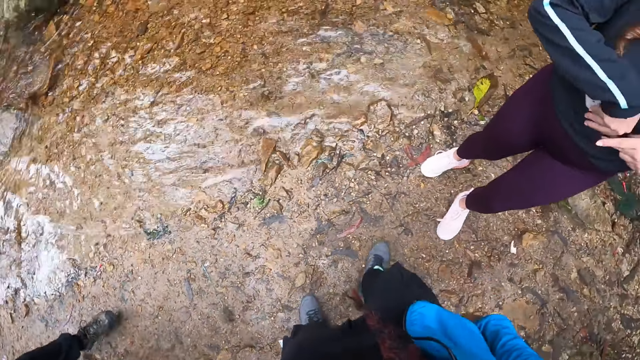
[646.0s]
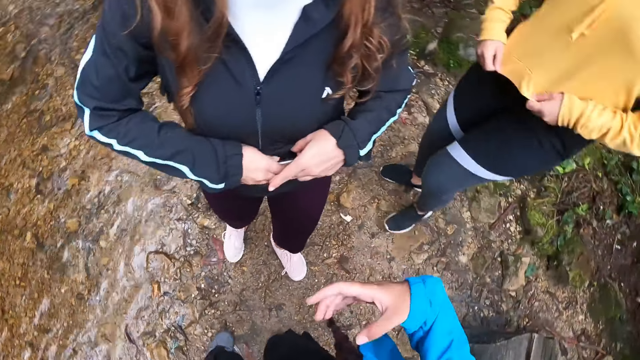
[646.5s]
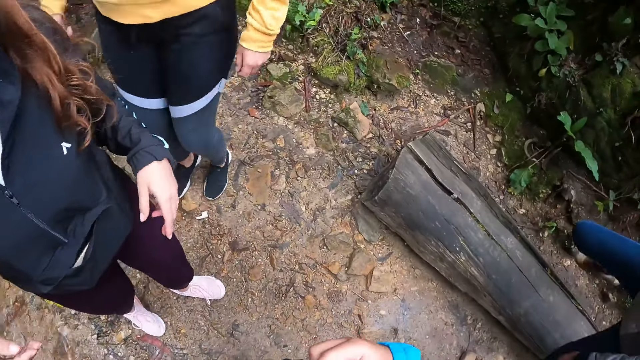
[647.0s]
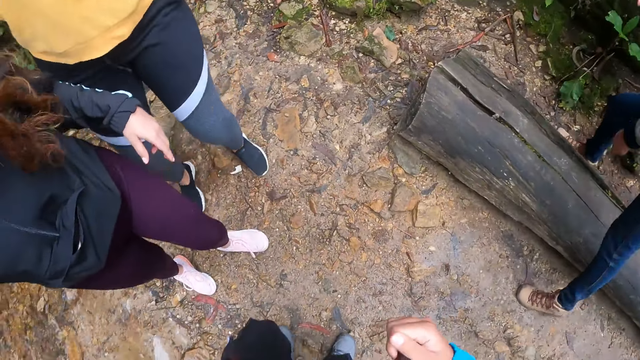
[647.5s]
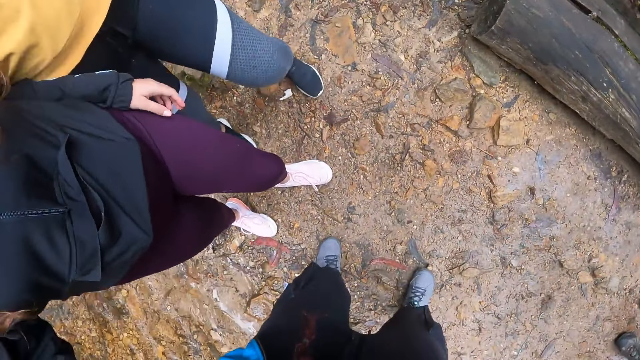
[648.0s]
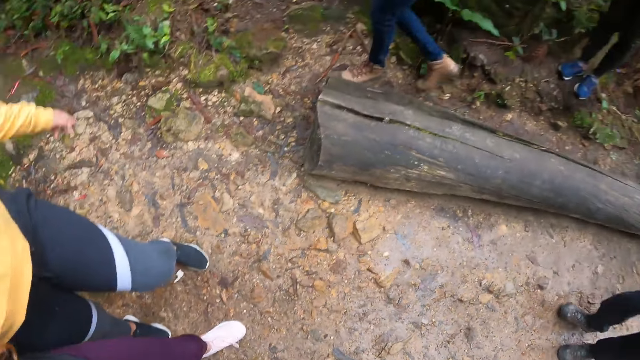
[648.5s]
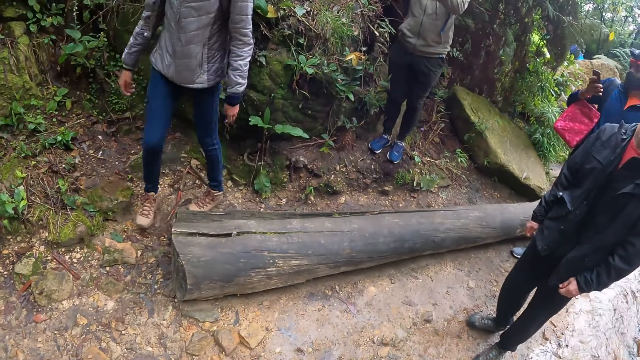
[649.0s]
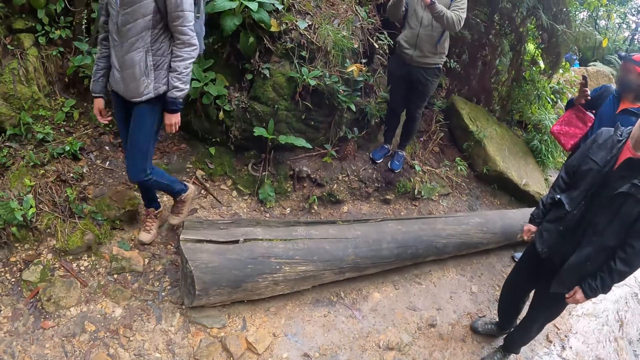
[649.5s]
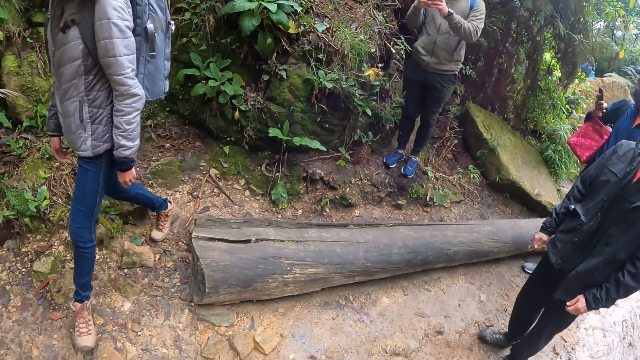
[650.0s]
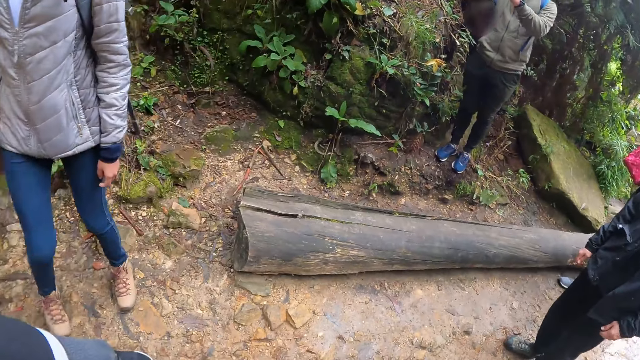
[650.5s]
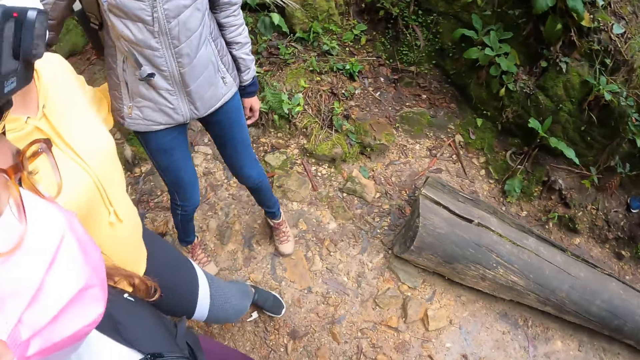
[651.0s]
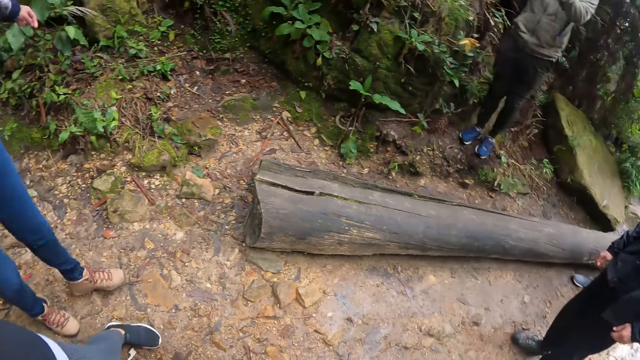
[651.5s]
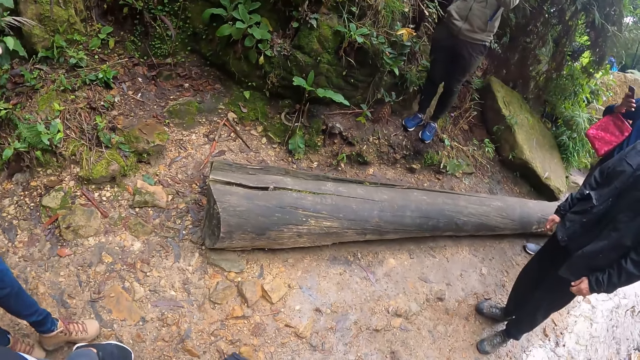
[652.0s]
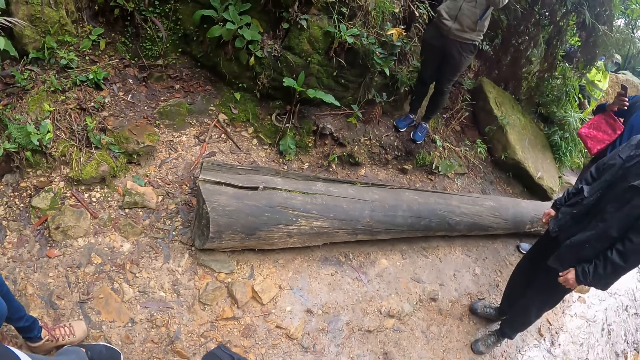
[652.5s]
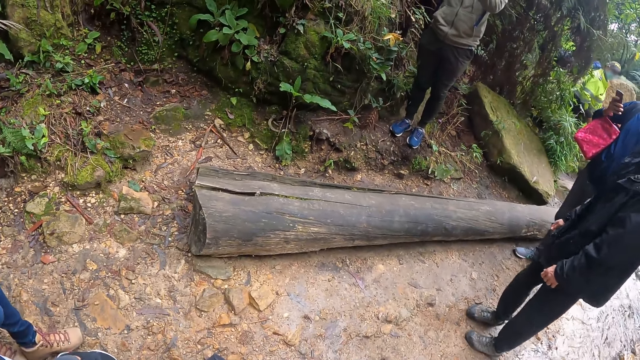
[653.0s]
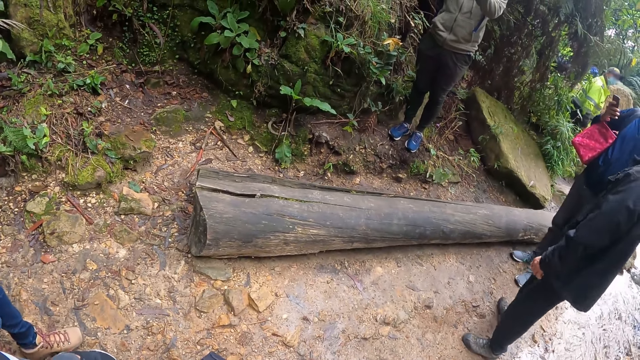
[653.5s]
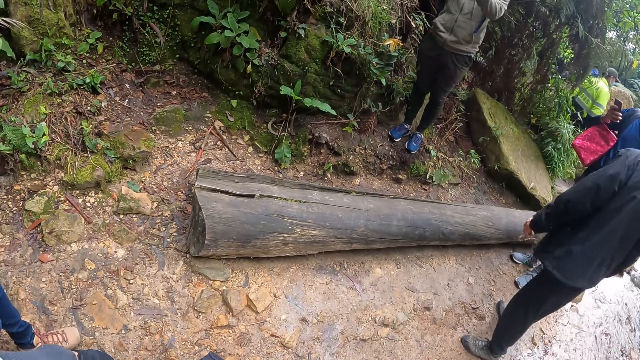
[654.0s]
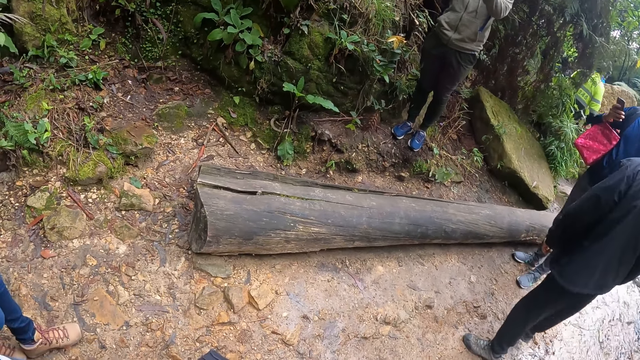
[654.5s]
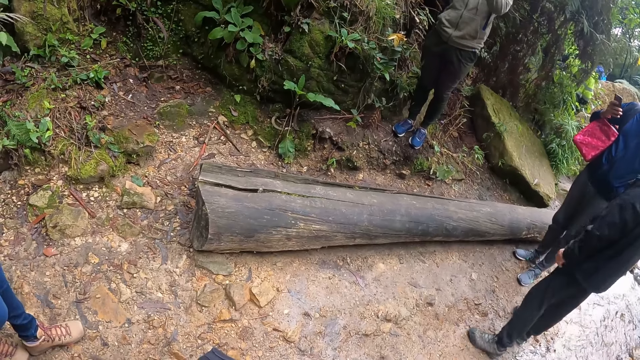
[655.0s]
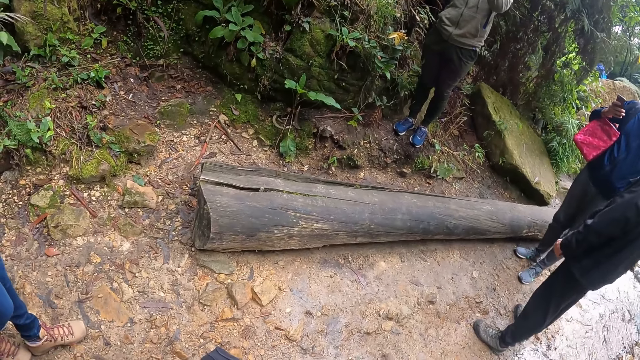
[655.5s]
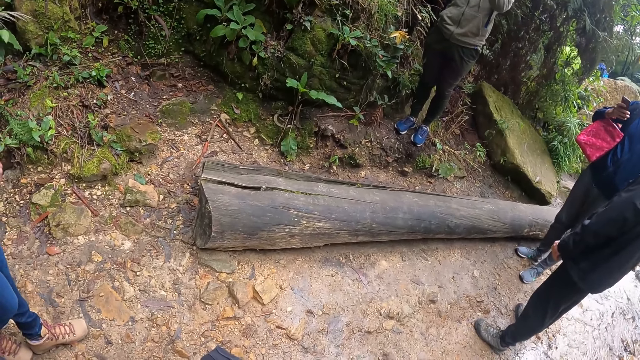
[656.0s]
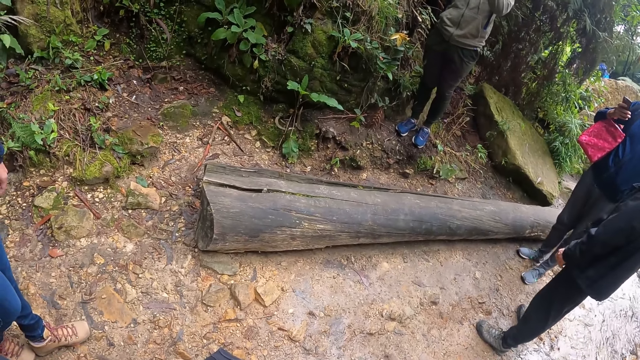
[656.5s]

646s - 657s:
The camera wearer touches a person. A woman tucks an envelope into a coat pocket with her right hand. The camera wearer looks around. A second person and a third person pose for a photo. The first person walks around. A fourth person takes a photo of the first person, the third person and the second person. A fifth person takes a photo. The camera wearer poses for pictures with the woman and two other women. The first person and the third person pose for a photo with the second person. A man takes pictures of the three women with the phone in his hands. A sixth person looks around. A seventh person looks around.

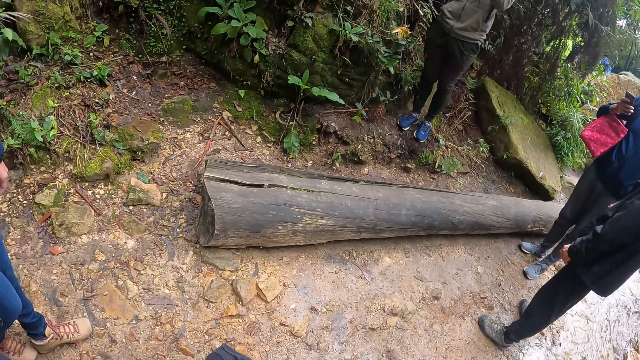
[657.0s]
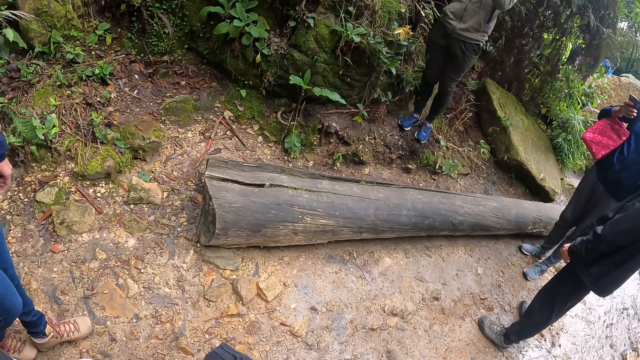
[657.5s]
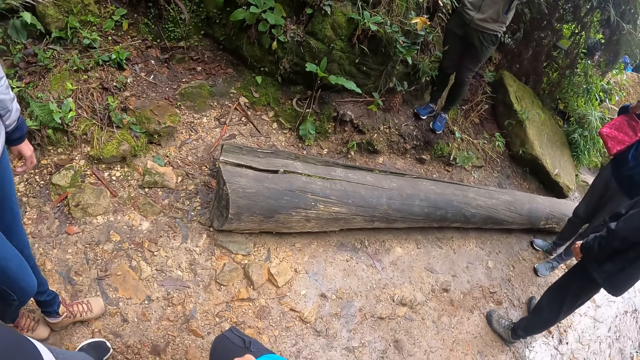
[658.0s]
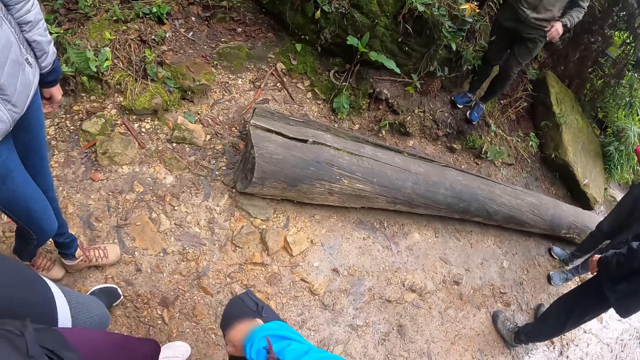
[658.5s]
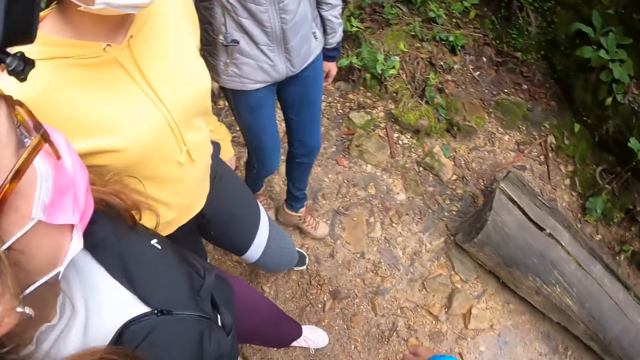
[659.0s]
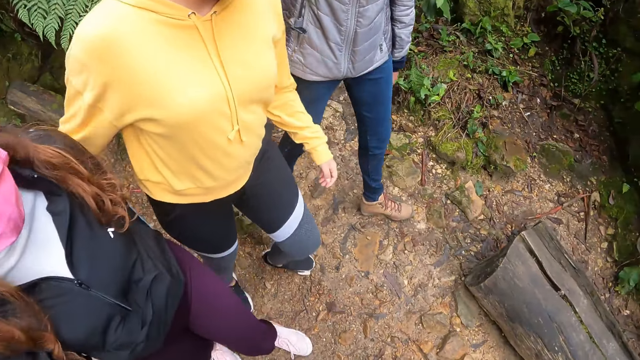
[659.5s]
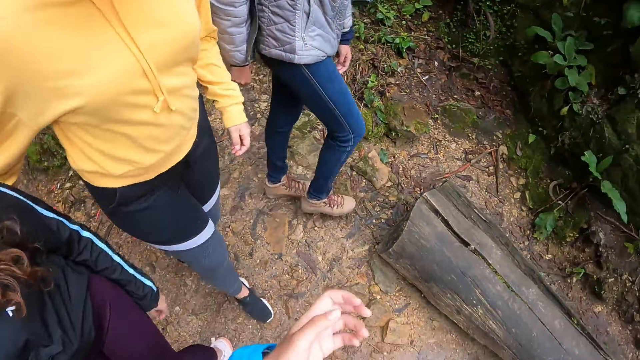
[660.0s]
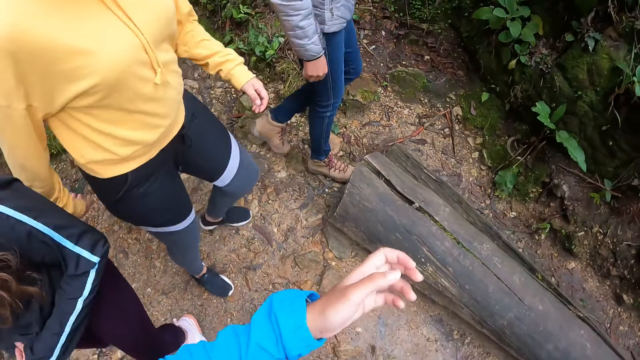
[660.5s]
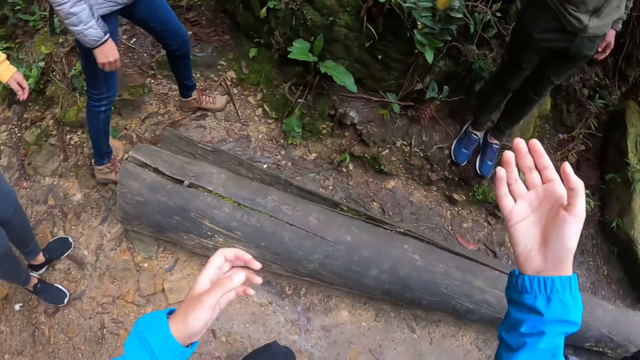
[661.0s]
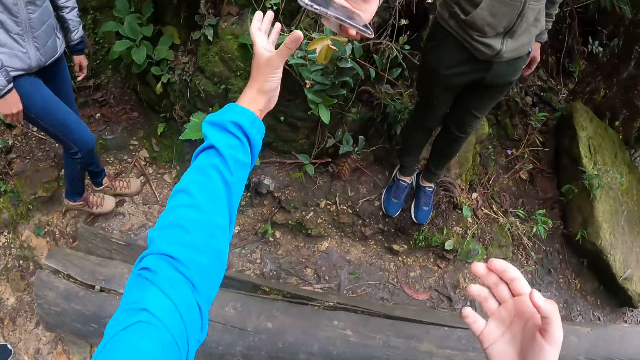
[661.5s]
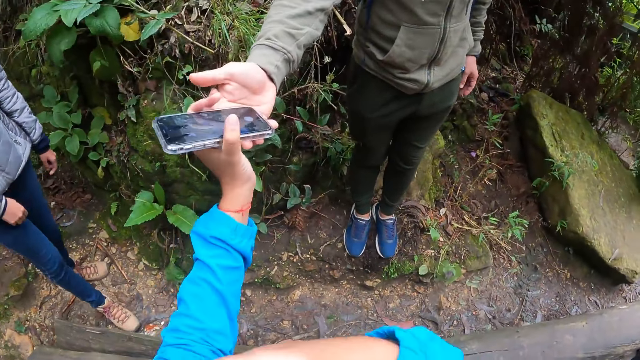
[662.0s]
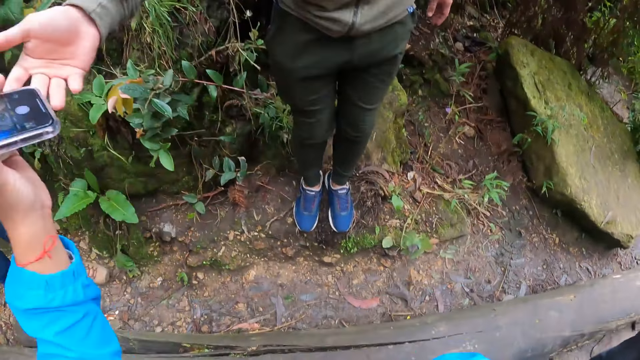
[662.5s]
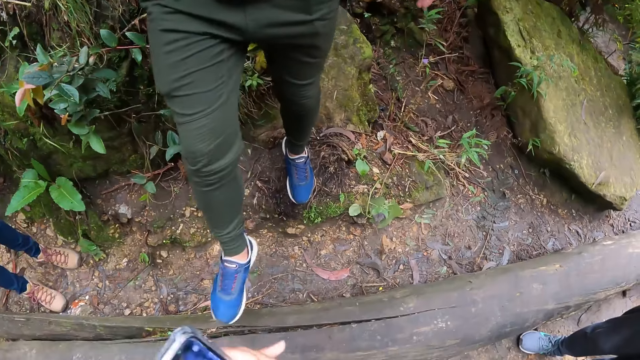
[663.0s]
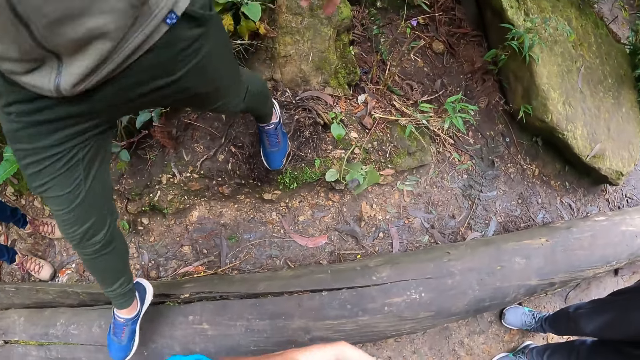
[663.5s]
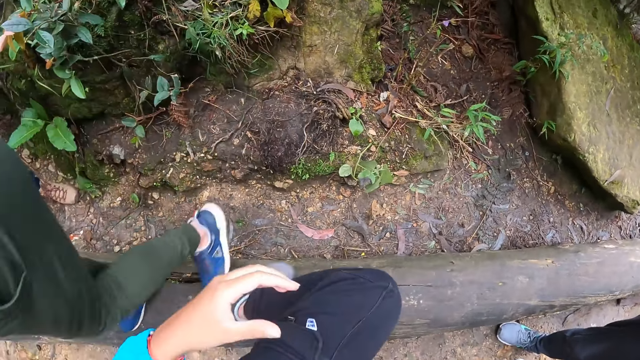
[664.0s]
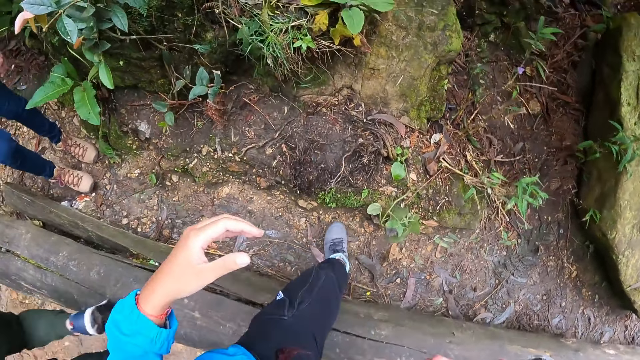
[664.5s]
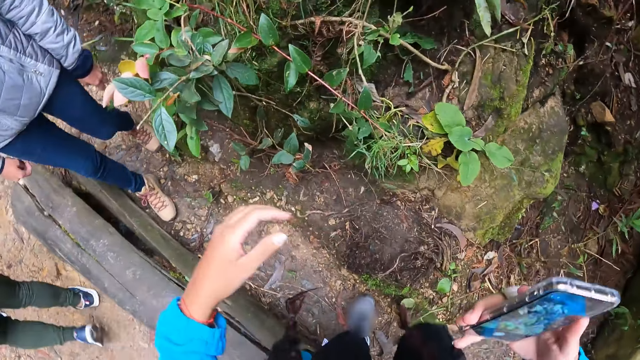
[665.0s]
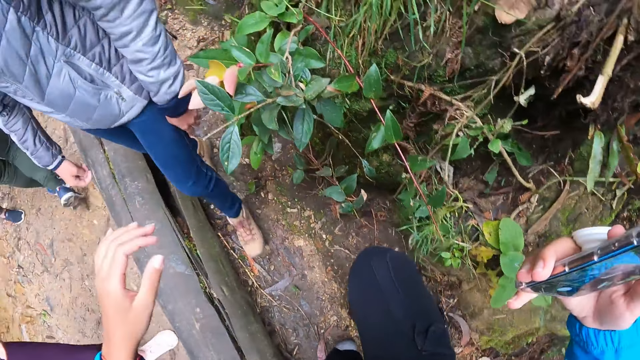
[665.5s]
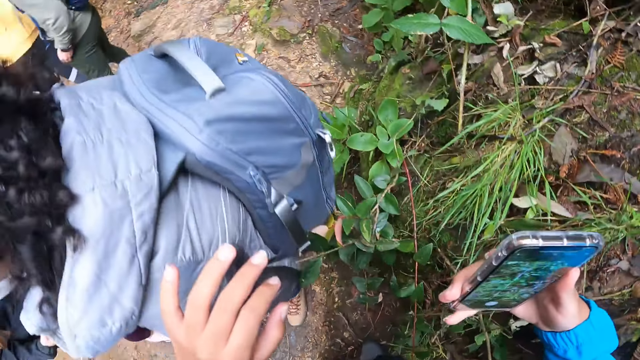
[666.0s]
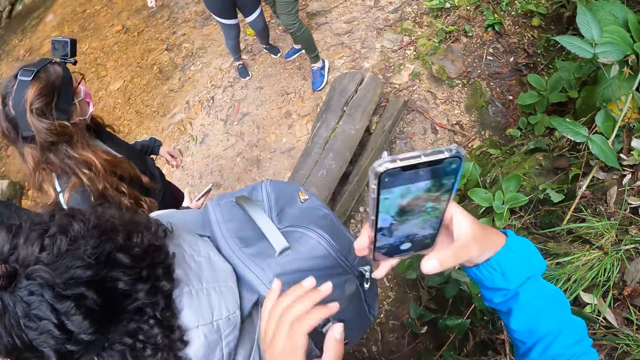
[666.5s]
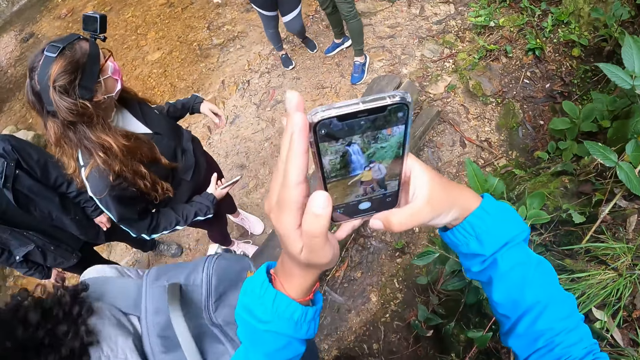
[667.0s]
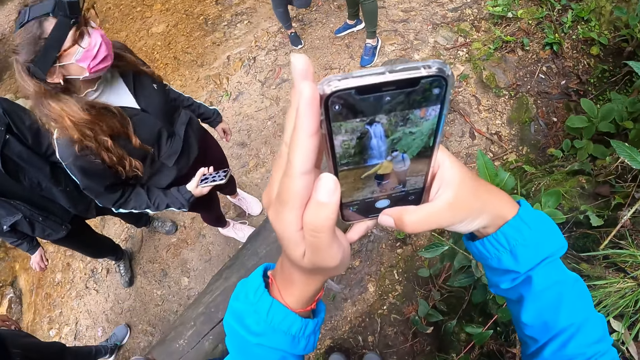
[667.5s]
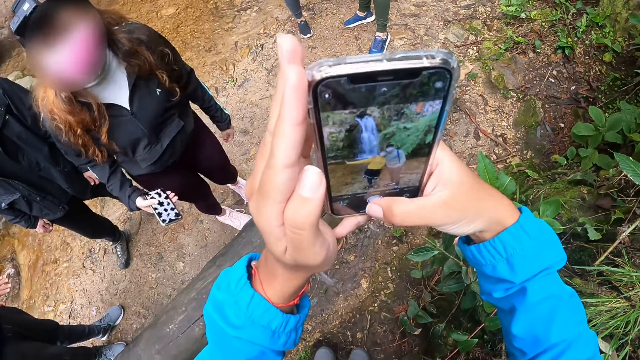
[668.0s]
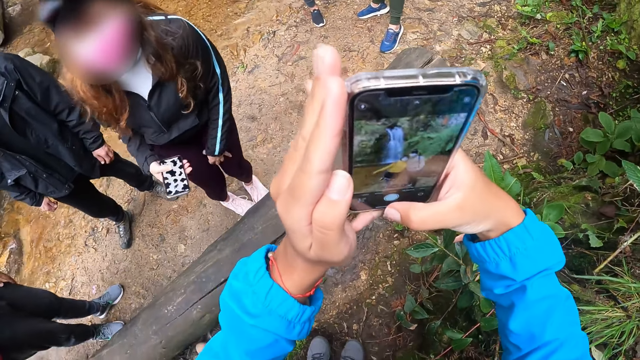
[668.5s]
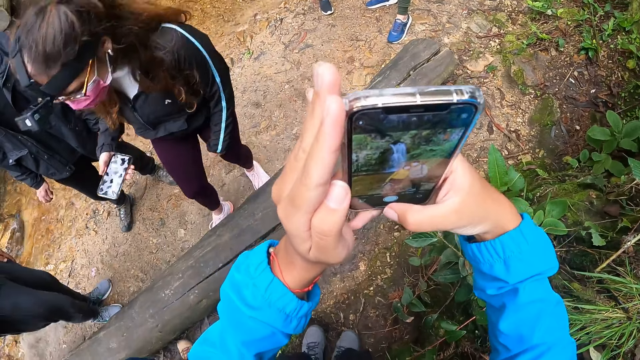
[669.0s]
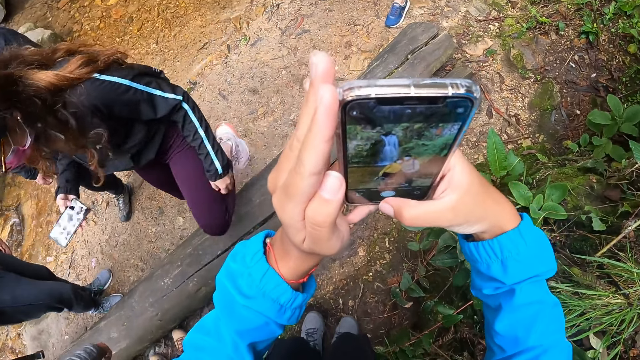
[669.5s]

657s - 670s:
The camera wearer looks around. A person walks around with a second person and a third person. The camera wearer raises her hands. She takes the phone from a man with her left hand. She gestures with her right hand. She takes pictures of a woman and the man with the phone in her hands. The woman poses for a photo with the man.
